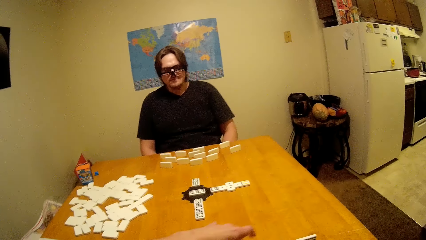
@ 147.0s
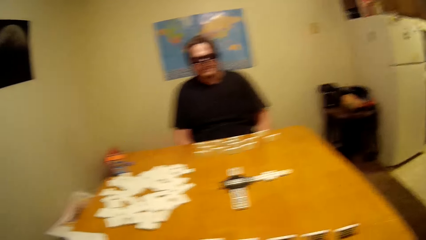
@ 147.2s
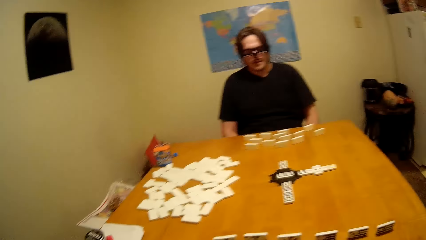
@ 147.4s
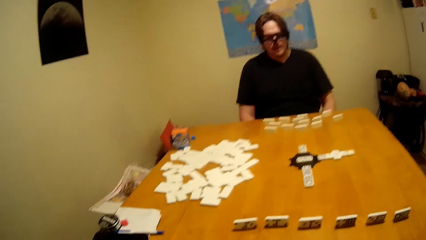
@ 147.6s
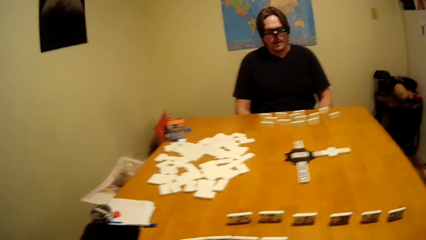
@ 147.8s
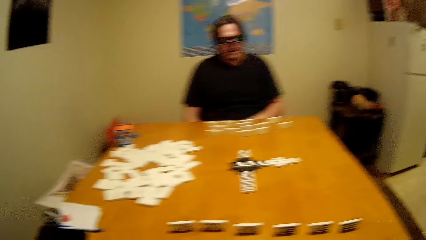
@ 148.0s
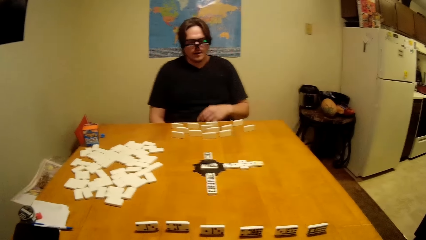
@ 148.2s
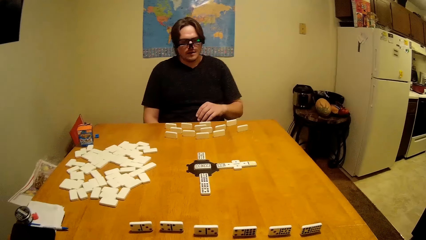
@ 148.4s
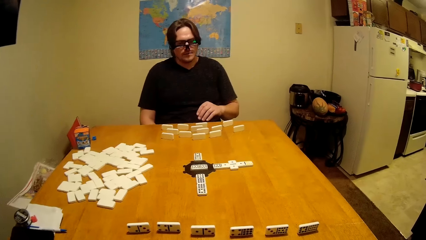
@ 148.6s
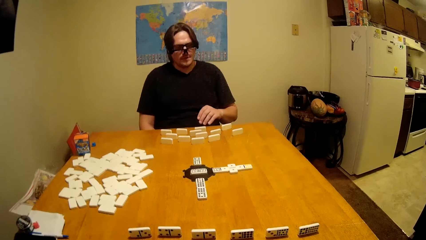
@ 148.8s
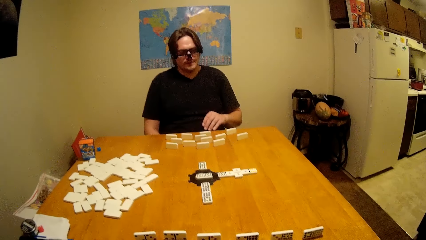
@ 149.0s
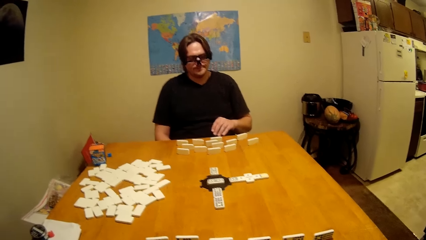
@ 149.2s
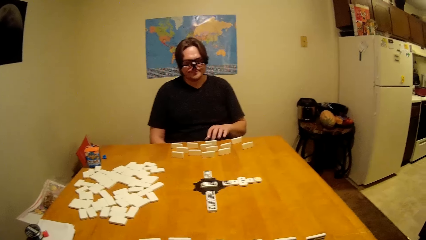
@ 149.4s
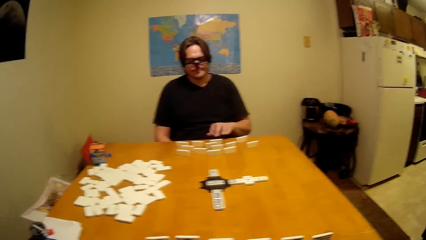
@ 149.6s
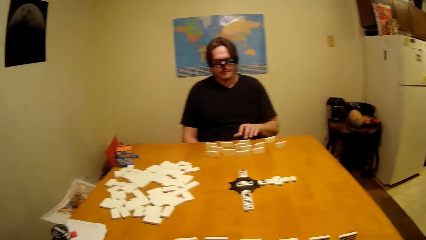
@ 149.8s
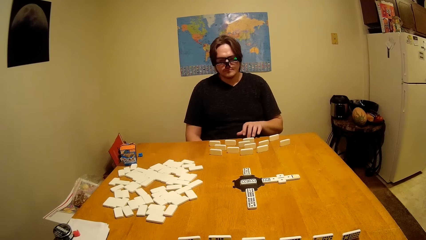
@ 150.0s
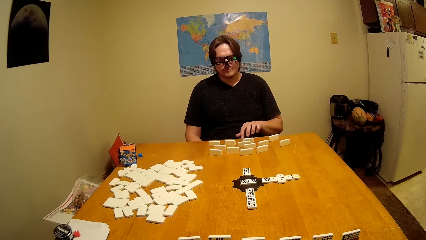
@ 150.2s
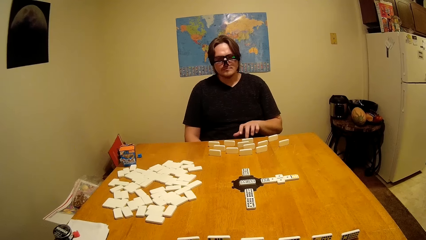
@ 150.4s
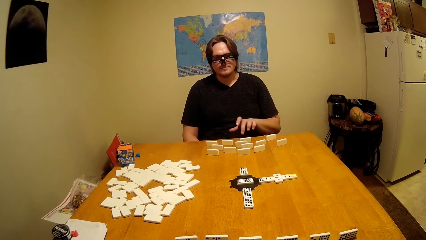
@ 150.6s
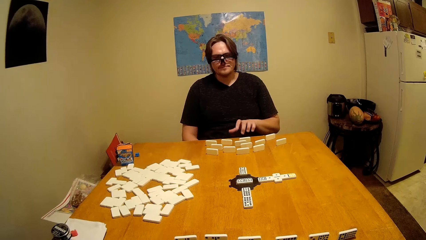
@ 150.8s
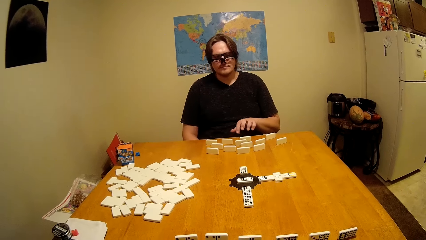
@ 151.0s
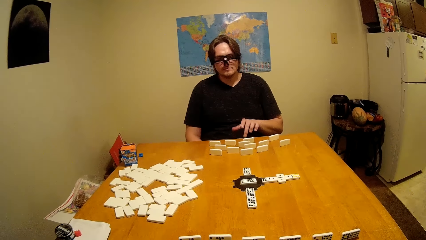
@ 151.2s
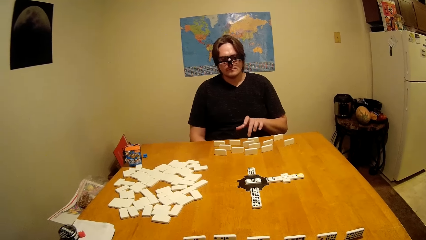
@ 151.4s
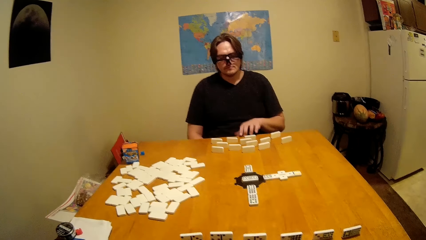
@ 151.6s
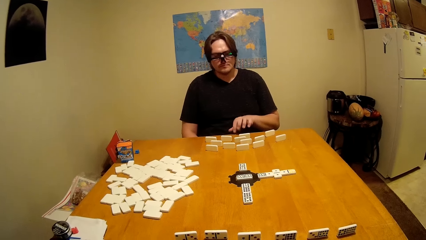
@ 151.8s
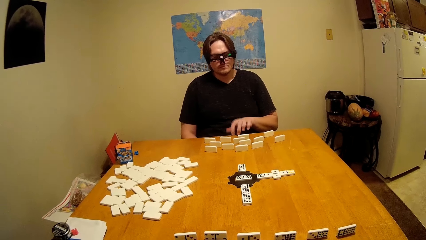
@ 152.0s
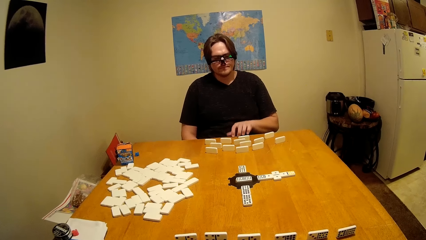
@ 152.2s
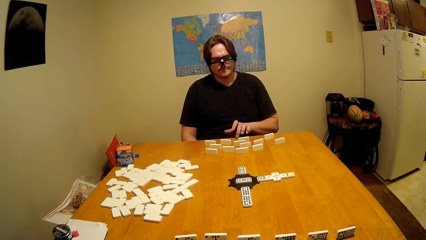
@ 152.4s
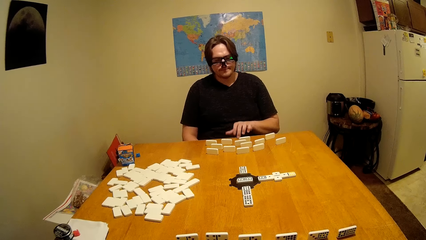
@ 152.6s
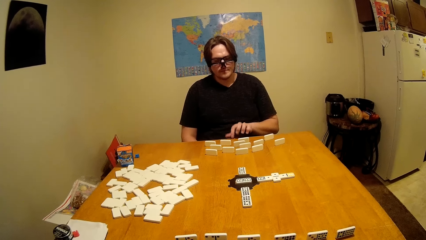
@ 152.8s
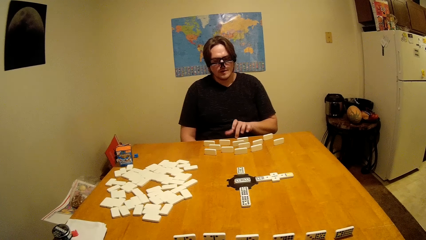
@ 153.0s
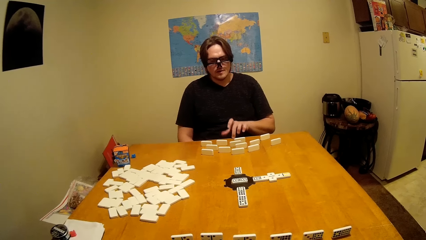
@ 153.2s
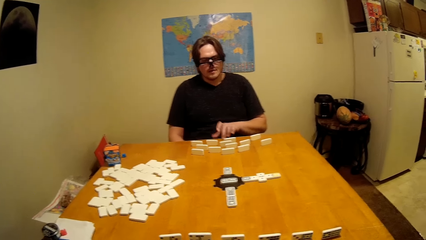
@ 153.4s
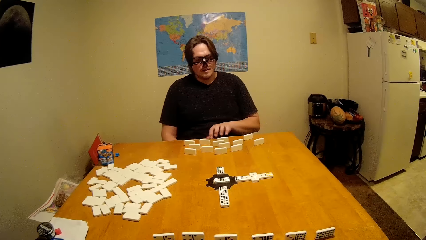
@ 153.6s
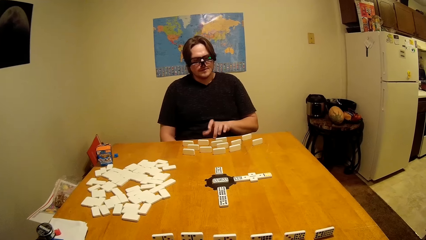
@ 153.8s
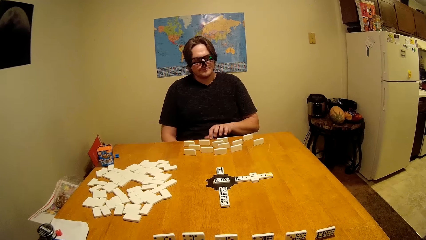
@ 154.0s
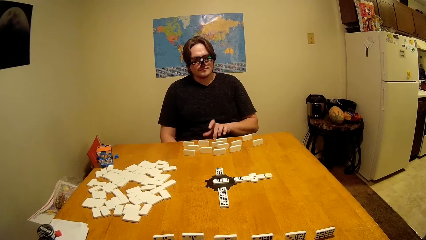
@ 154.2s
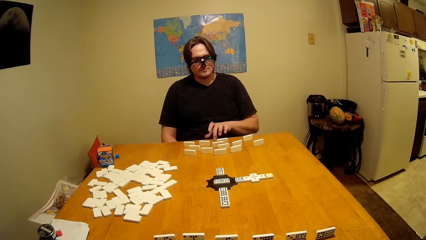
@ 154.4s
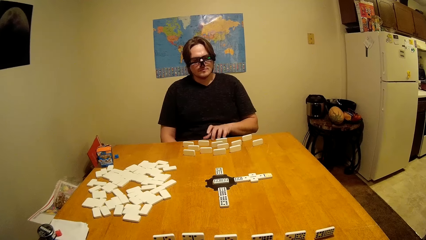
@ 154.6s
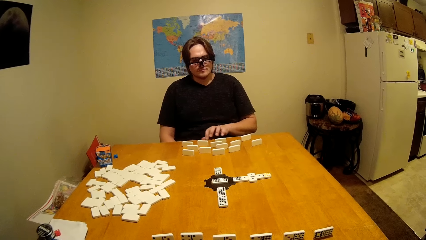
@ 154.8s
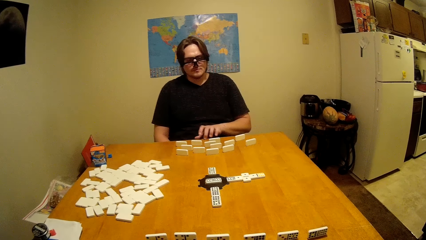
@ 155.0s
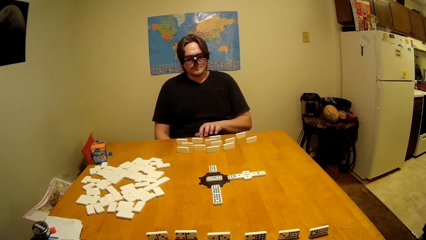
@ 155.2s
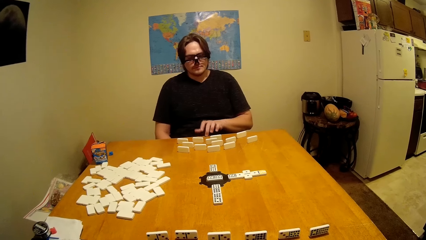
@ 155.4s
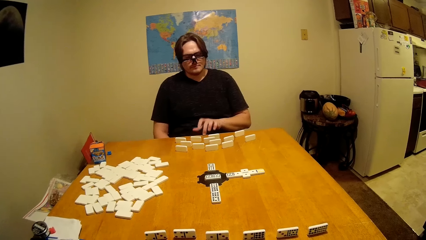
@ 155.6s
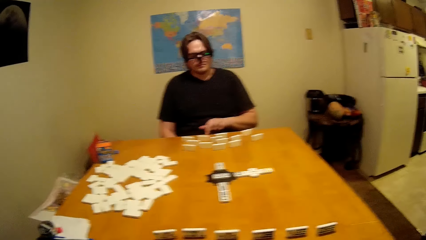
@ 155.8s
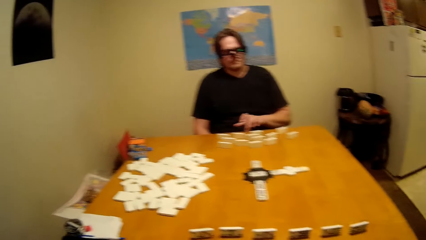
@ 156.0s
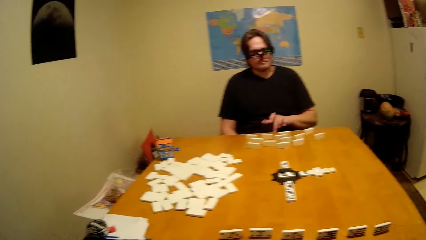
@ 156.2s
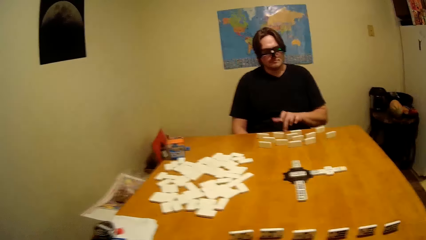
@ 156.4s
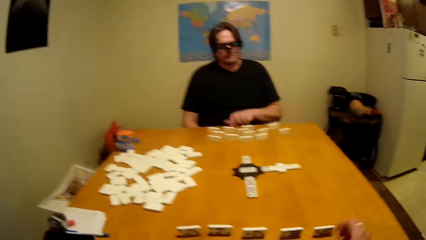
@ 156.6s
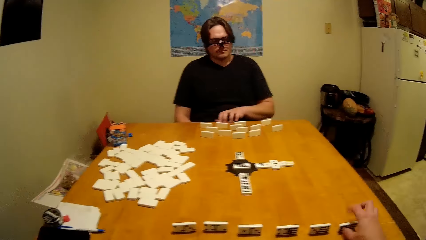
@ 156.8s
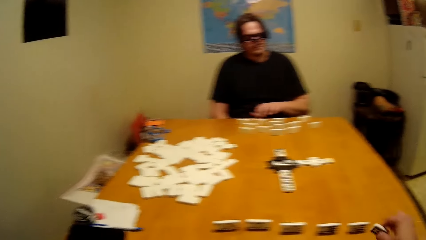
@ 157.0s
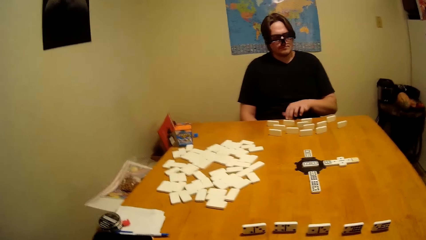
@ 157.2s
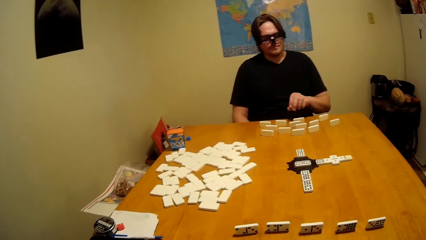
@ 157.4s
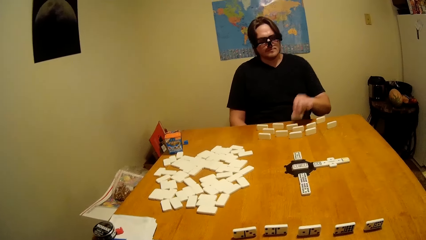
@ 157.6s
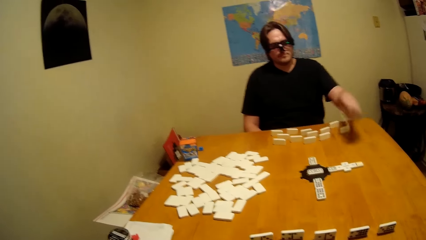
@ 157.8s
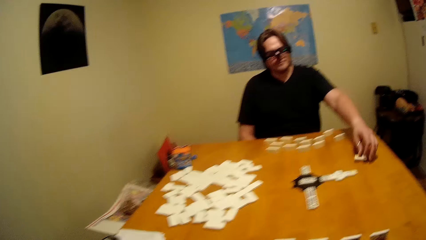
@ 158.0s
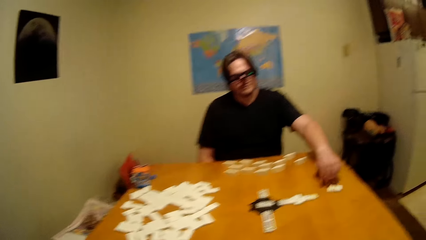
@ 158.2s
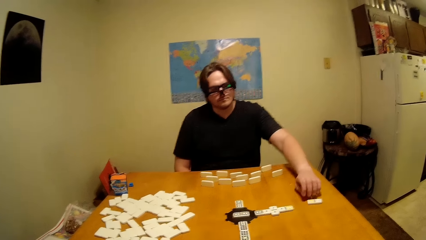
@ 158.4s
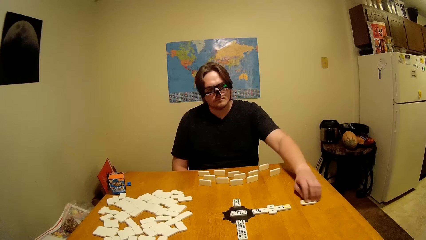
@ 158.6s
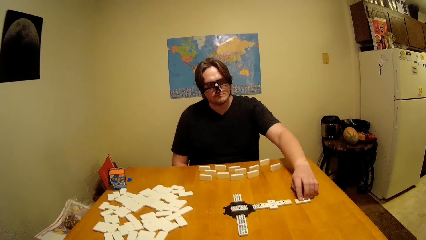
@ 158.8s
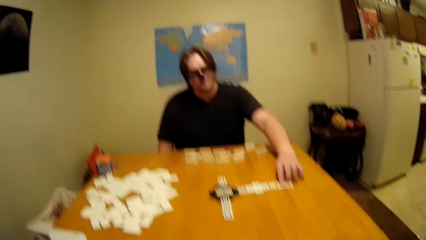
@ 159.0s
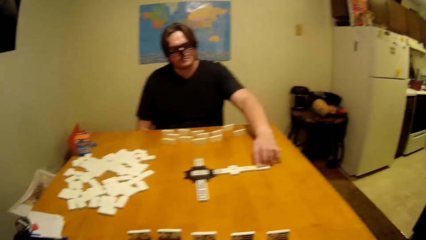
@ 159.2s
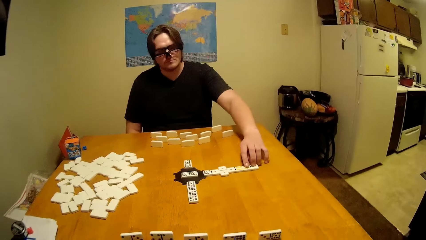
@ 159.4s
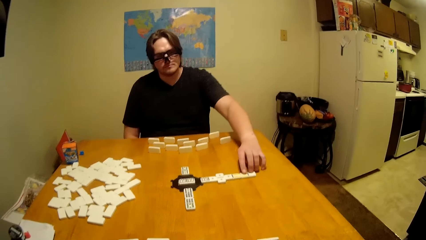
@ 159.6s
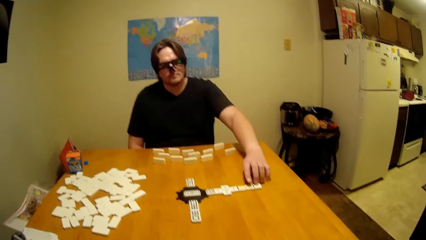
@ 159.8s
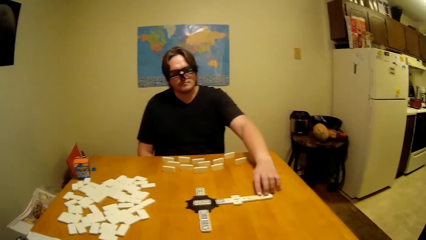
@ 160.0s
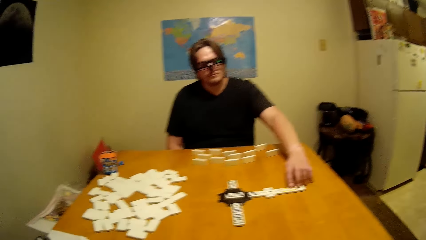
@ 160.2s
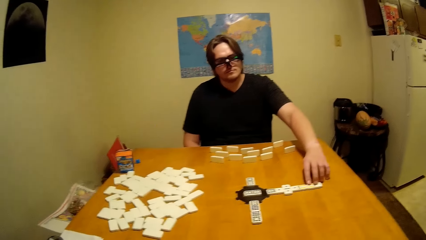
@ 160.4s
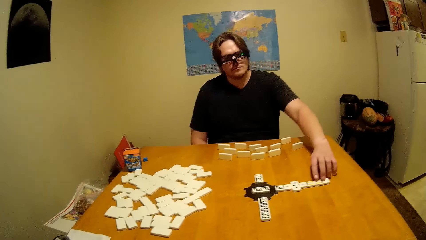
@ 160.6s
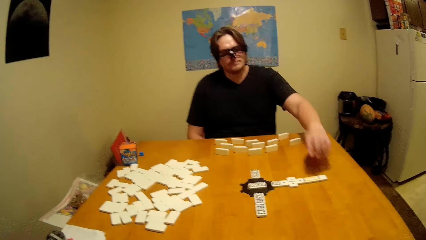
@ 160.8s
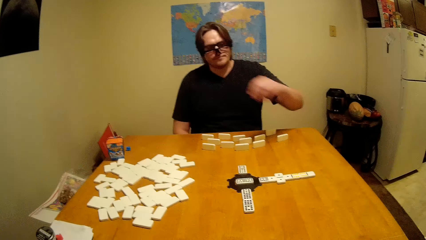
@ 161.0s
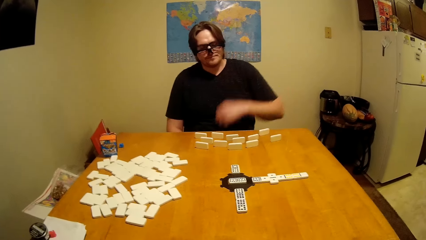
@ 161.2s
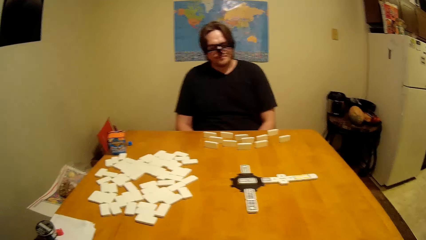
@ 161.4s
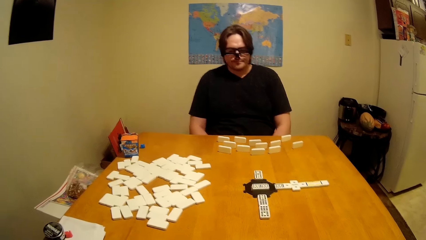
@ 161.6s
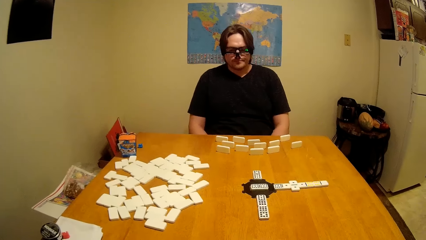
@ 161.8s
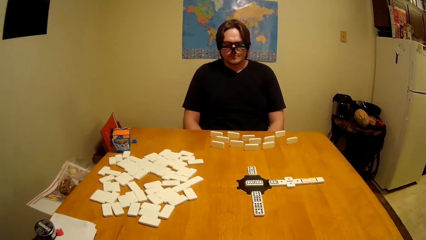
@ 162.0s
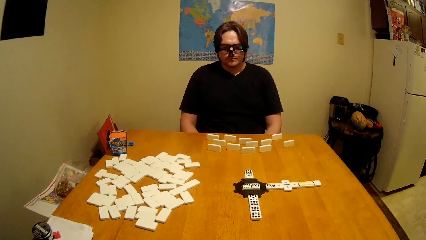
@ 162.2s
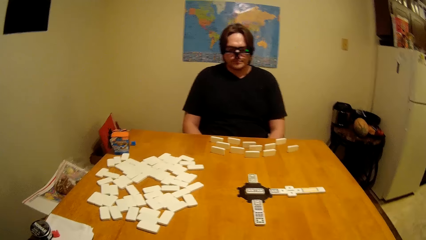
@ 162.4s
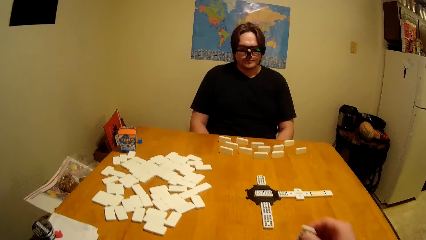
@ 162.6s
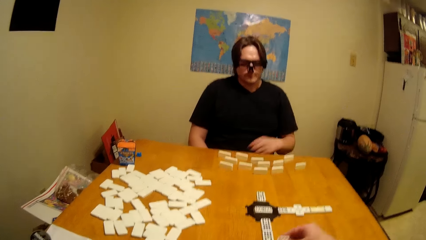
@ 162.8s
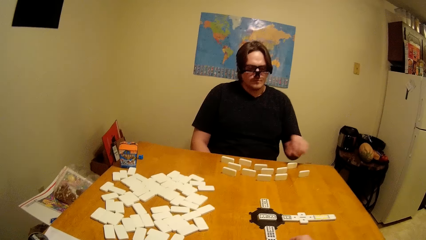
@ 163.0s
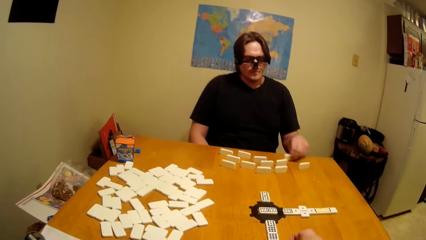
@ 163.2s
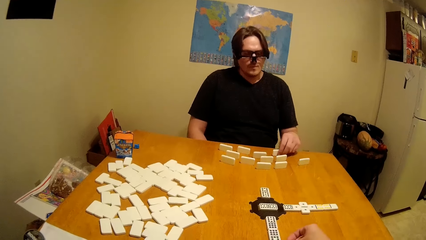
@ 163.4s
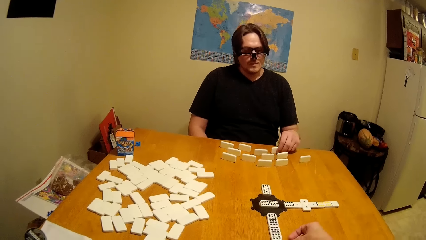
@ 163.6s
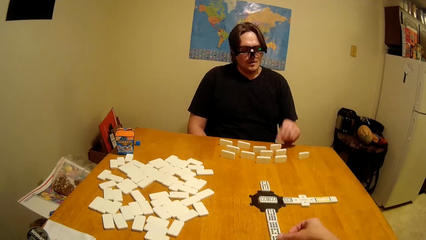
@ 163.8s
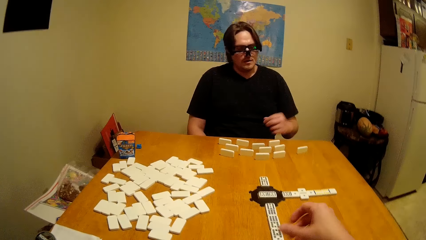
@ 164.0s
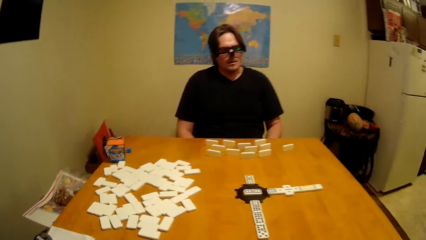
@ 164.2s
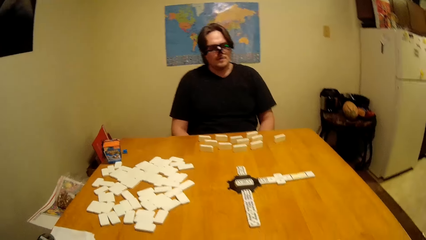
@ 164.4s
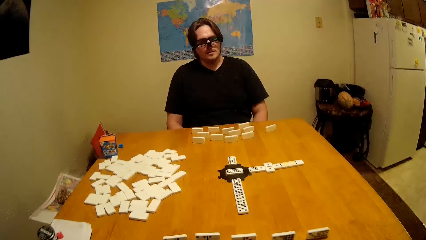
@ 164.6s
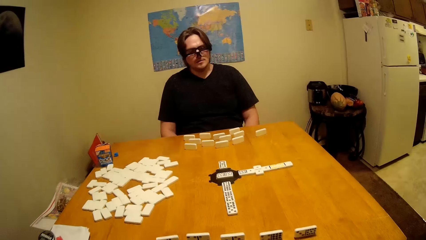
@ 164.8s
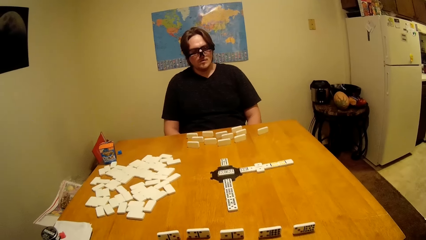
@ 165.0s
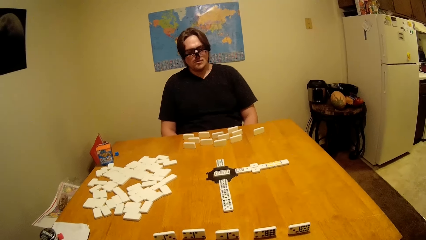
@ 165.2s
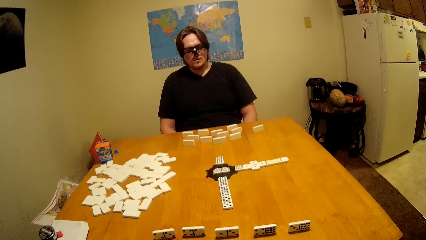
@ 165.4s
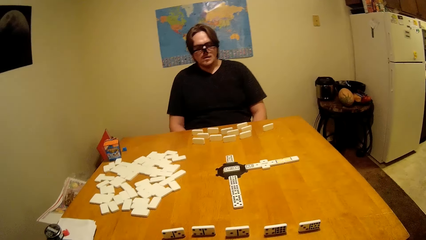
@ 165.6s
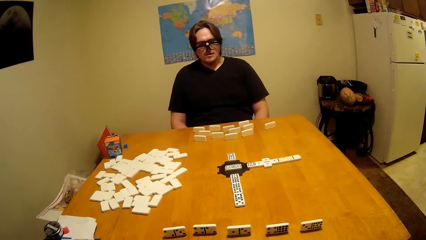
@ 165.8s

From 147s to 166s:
A man places a domino on the table. The man picks the domino on the table.
